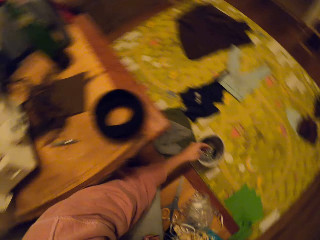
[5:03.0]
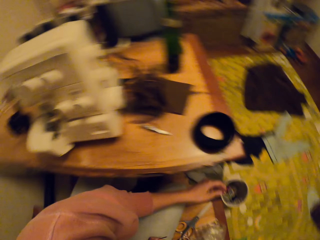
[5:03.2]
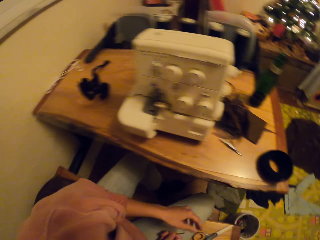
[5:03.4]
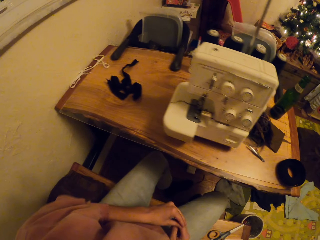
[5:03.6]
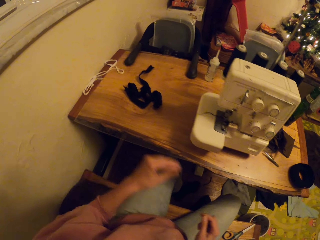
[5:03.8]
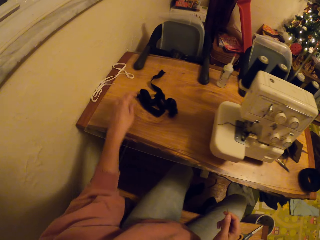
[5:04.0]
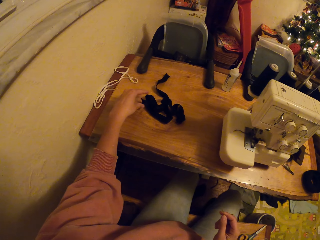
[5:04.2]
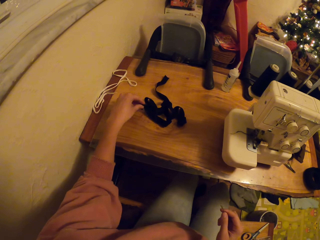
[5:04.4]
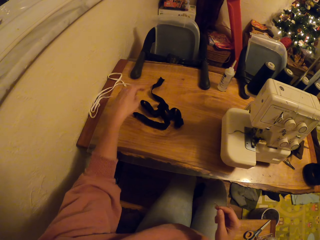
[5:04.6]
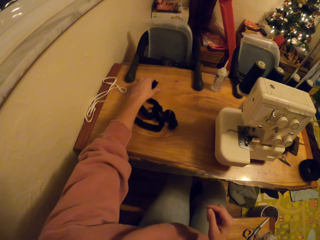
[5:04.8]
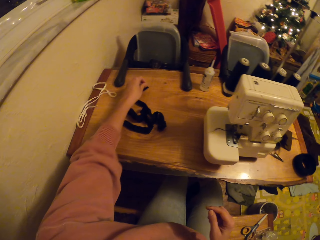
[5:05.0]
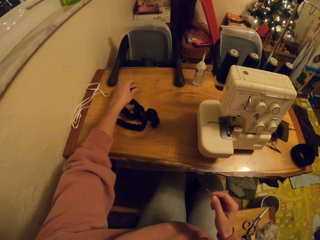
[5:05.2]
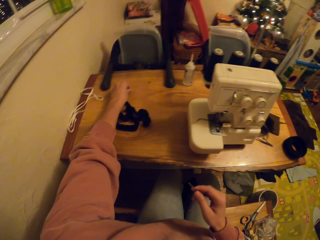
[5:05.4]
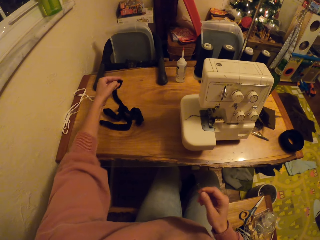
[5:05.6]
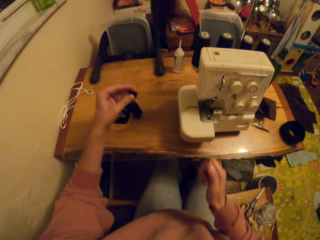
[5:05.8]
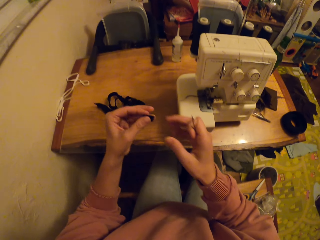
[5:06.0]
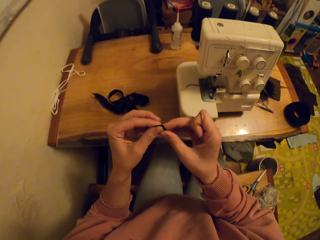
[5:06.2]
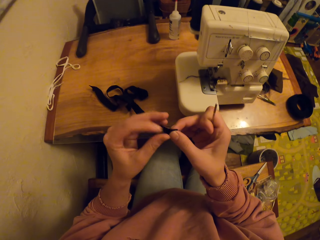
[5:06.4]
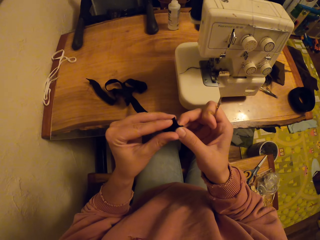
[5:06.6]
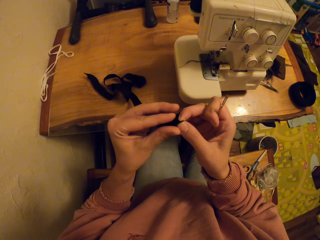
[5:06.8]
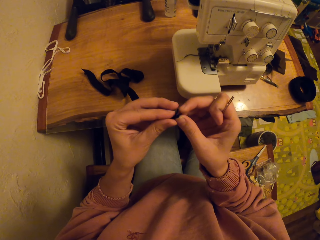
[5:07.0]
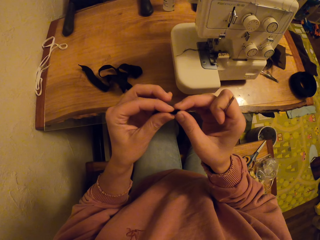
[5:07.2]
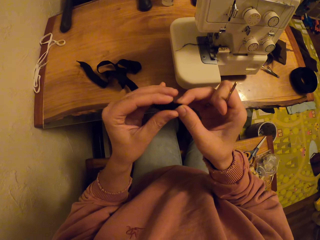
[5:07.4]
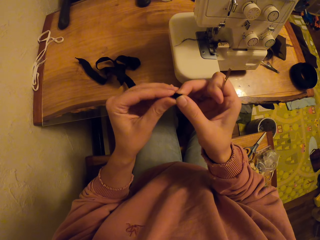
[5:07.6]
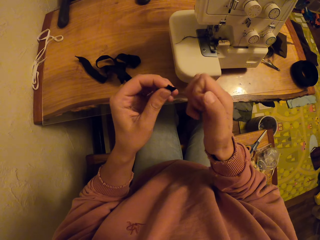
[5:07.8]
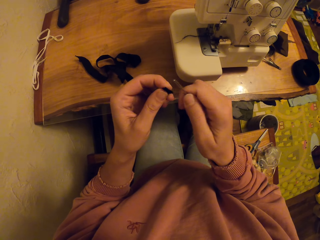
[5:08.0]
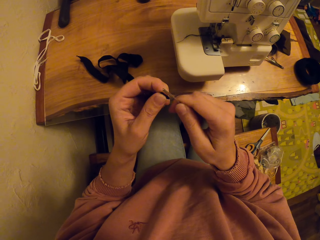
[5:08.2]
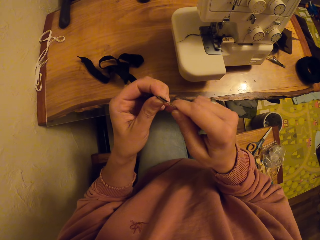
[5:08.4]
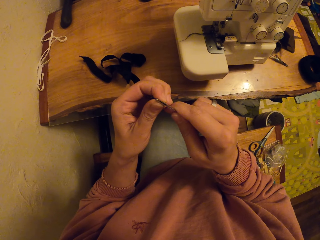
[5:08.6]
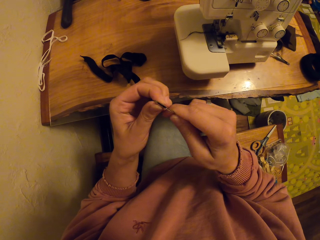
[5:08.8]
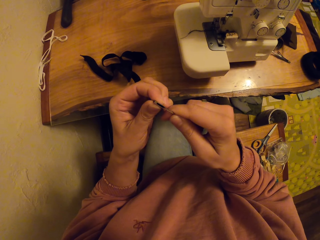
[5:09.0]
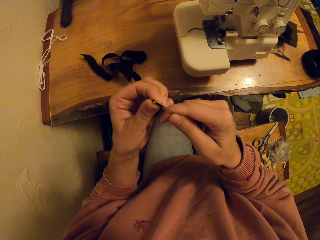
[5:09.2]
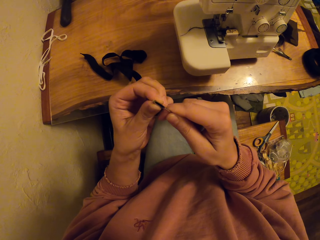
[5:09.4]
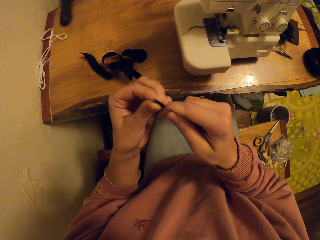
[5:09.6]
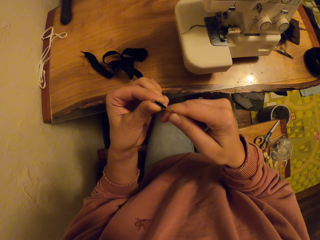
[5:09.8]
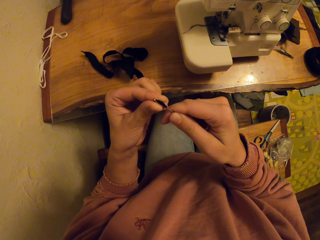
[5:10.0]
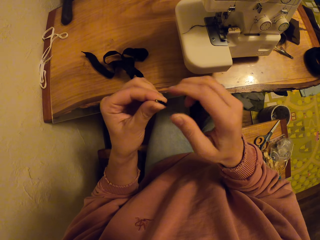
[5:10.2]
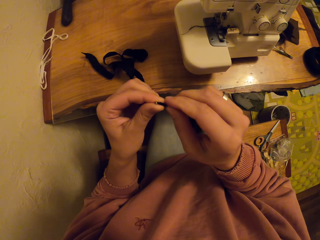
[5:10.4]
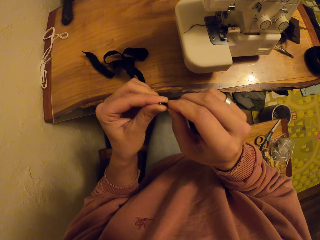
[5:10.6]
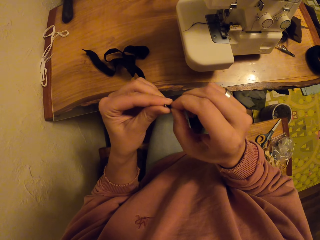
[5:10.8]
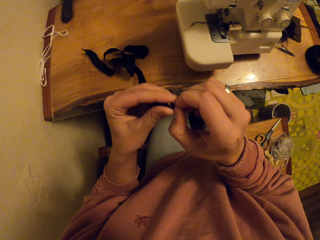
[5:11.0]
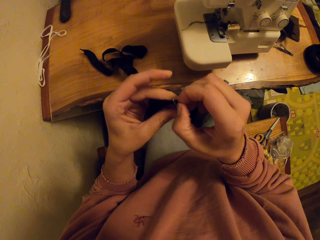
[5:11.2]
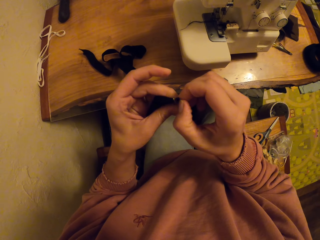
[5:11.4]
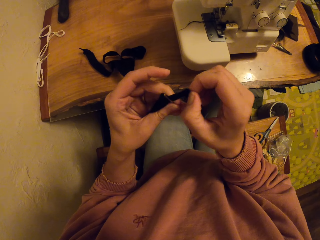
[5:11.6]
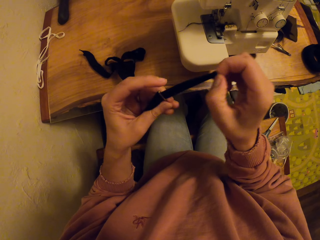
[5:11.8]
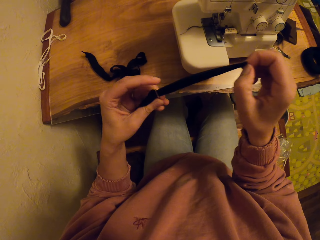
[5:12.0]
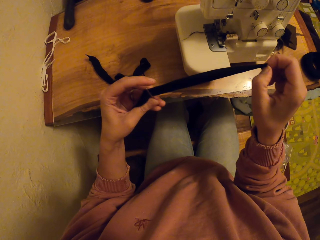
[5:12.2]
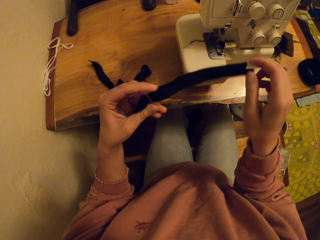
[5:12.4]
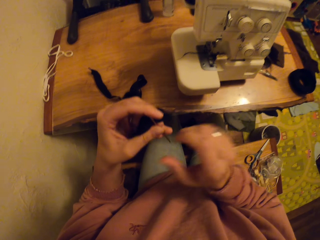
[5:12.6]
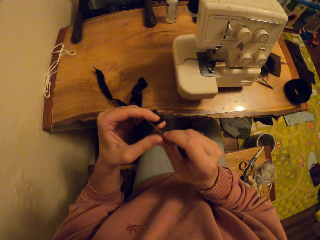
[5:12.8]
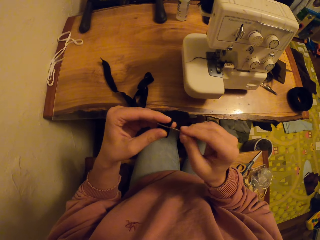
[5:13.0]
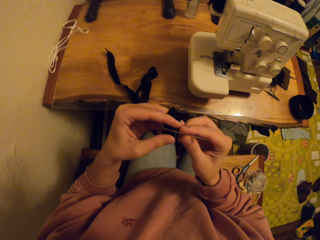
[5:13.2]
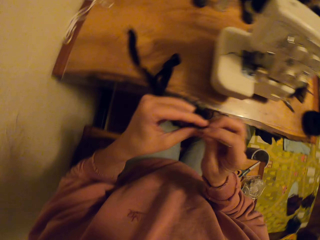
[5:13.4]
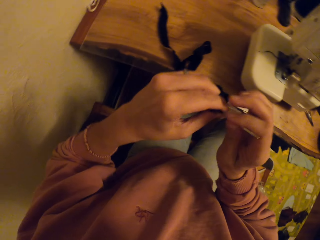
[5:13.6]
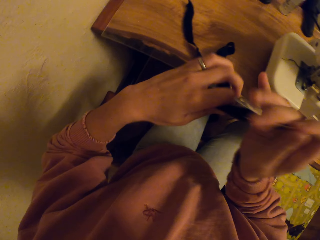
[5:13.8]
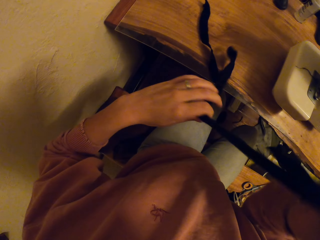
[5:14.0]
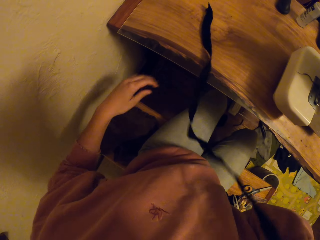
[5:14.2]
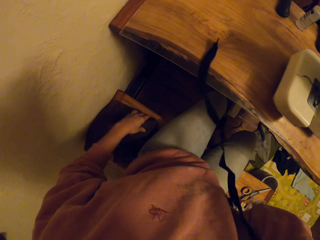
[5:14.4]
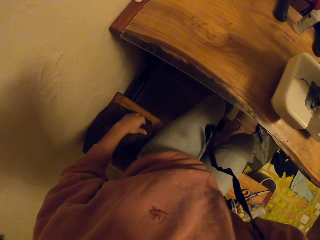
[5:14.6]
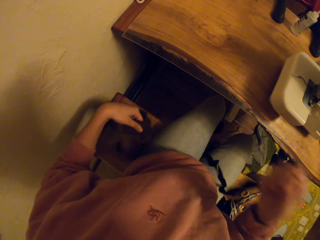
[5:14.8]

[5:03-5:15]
The camera wearer puts the basket down. They pick up the cloth string. They fold the cloth. They put the string cloth through the needle hole. They pull the cloth through the needle.

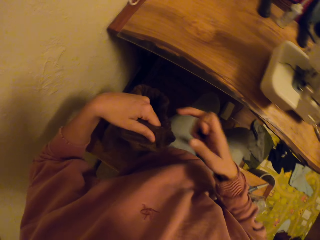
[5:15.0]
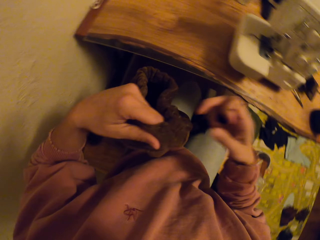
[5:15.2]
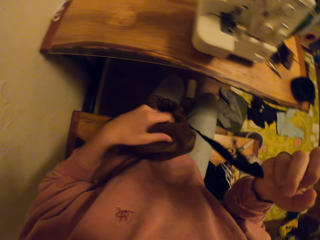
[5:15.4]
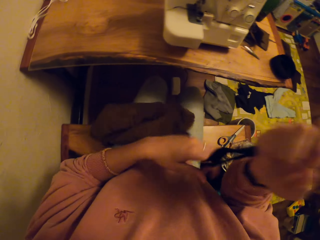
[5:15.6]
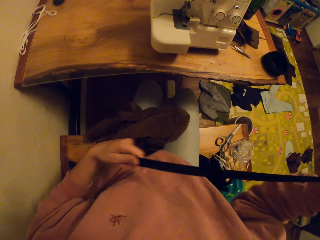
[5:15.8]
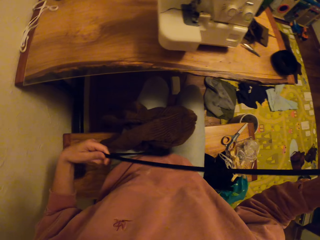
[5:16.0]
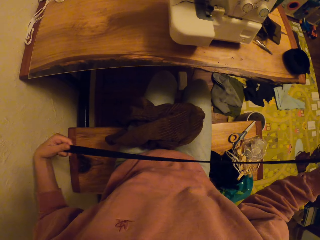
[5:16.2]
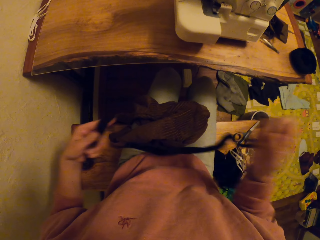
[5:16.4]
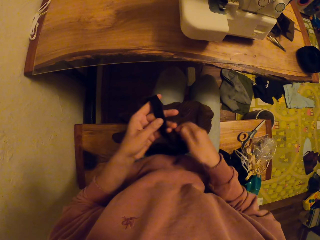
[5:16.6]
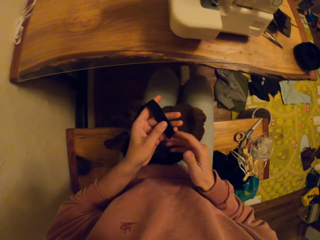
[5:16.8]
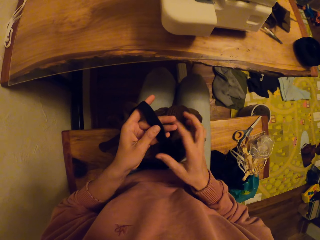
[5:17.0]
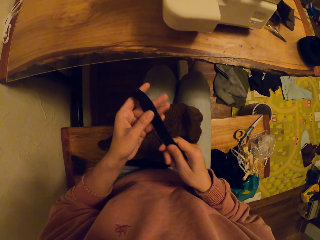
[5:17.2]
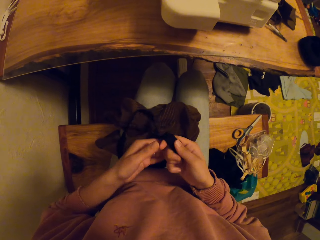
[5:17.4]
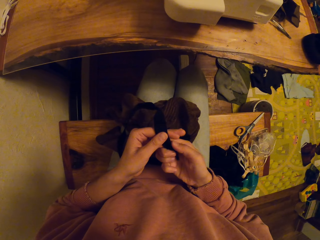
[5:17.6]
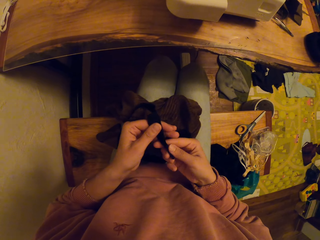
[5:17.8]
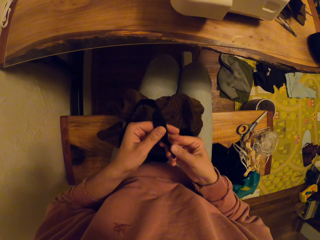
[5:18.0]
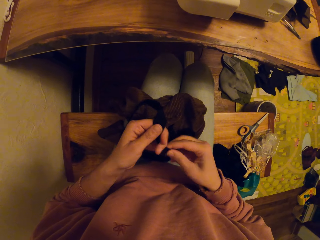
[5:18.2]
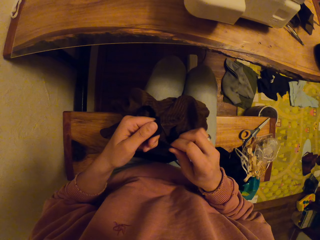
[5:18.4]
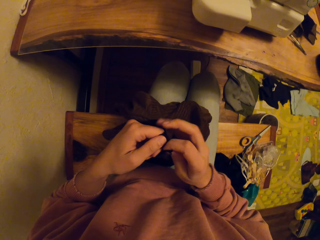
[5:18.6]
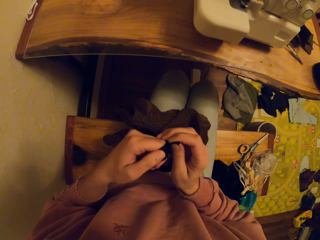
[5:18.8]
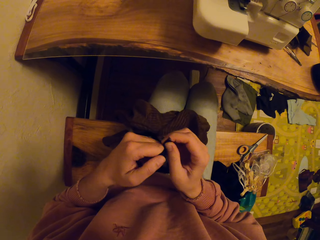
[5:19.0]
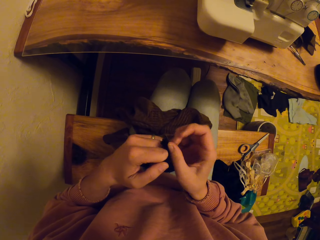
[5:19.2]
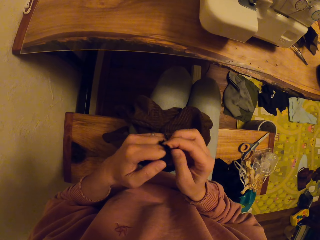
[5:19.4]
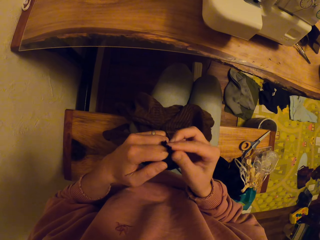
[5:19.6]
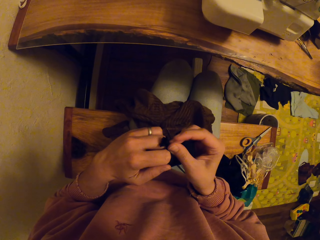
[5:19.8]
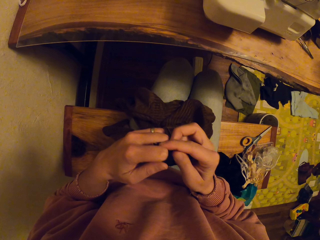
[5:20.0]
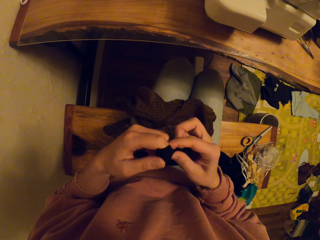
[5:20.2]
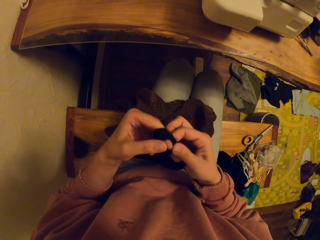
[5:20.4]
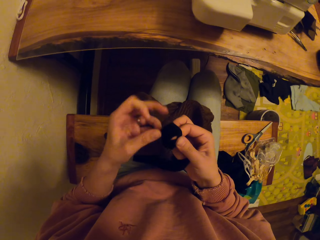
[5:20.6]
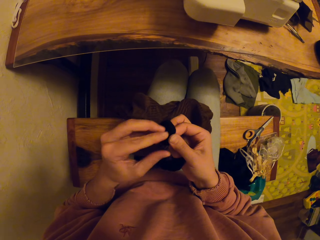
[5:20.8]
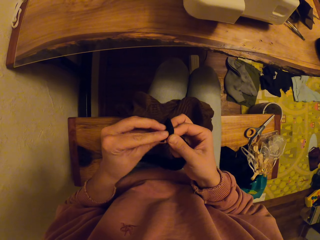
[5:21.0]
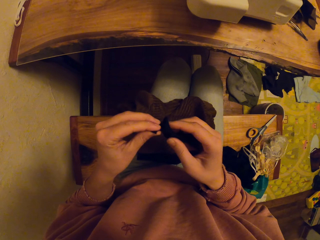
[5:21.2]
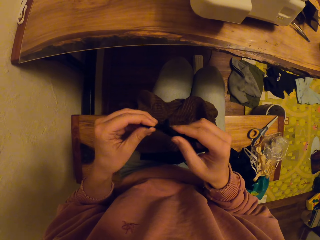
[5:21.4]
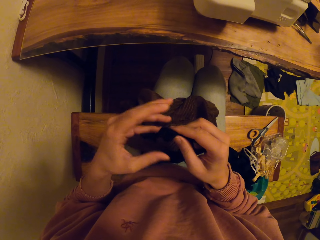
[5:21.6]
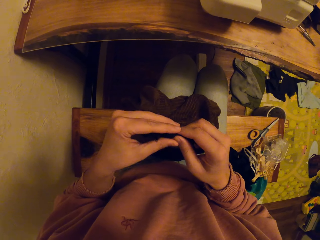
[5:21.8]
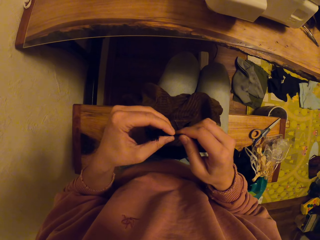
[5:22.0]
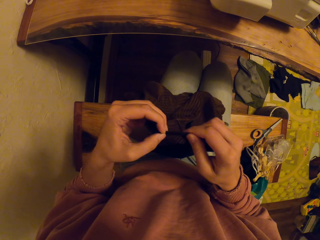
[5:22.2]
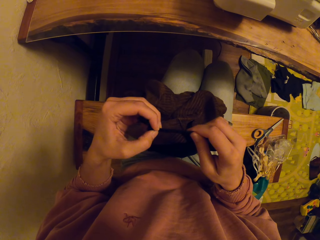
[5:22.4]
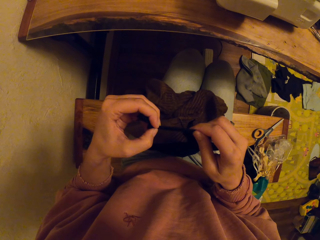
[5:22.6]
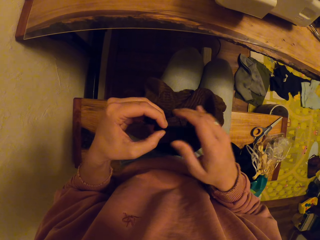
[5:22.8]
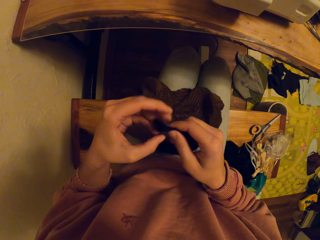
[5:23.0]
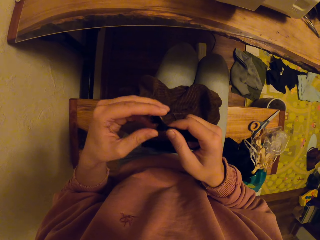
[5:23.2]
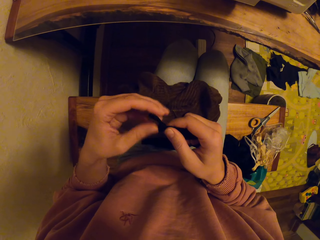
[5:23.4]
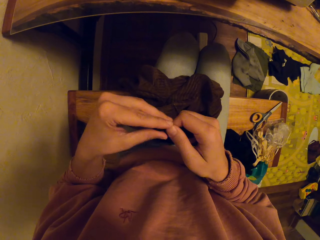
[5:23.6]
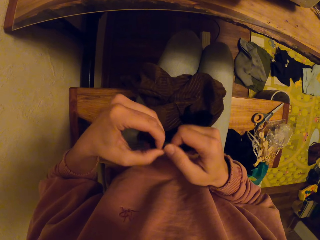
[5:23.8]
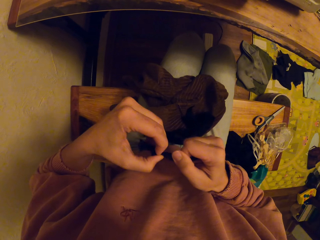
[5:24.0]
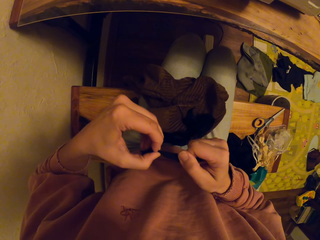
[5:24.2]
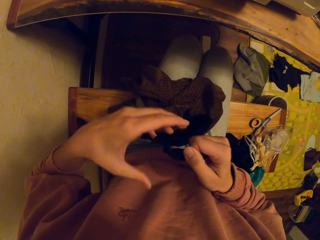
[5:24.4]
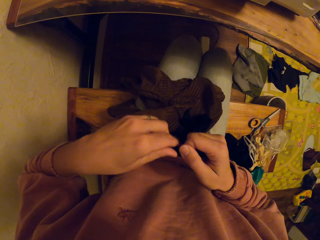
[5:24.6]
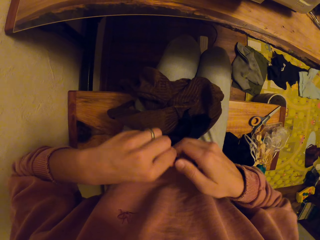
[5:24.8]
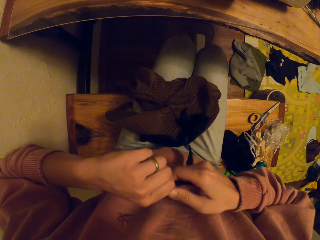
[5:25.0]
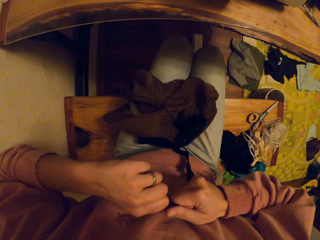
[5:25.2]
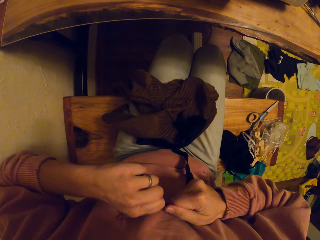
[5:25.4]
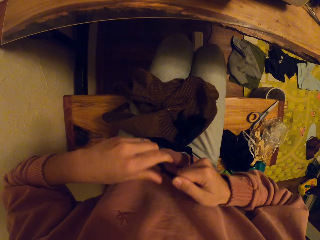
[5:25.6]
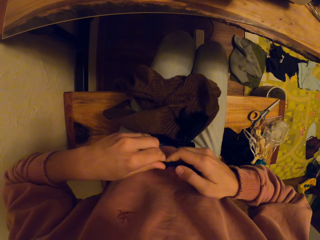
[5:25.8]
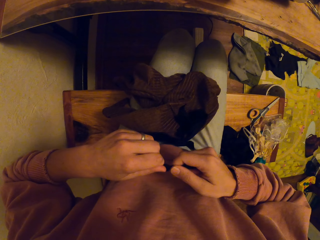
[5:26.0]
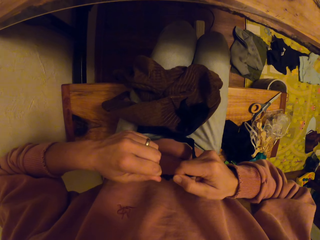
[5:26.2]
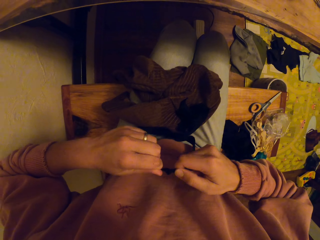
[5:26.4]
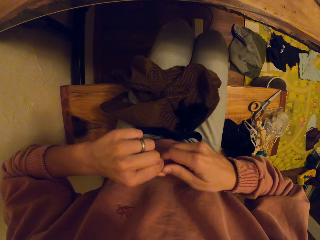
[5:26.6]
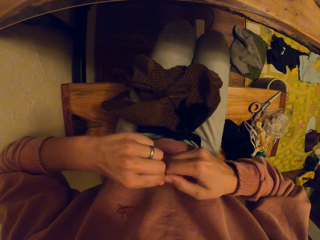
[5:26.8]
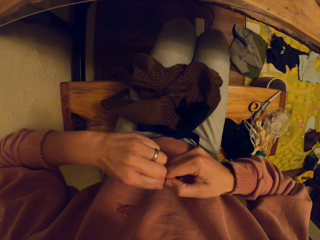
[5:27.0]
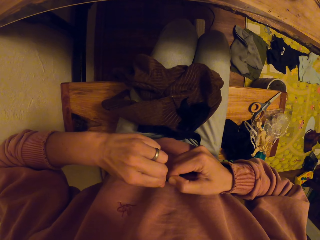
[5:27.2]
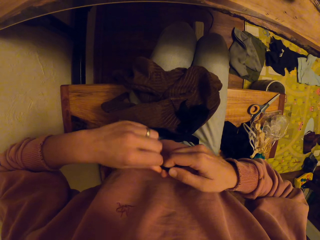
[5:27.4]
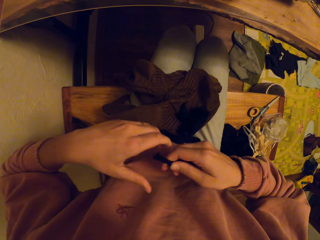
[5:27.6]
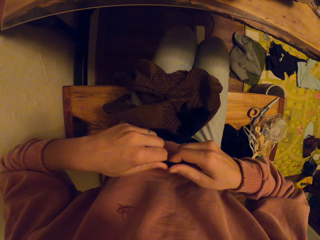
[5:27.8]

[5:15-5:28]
The camera wearer picks up the trouser. They pull the cloth string. They put a knot on the string rope. They tighten the knot.
